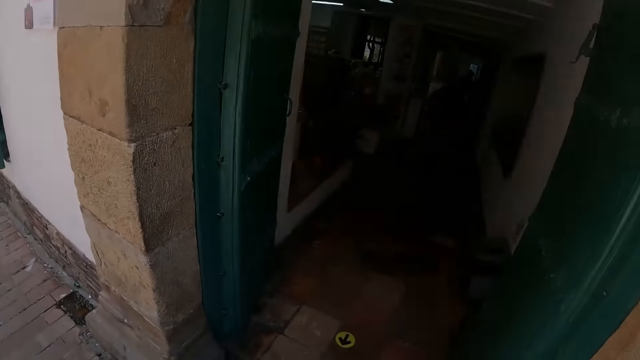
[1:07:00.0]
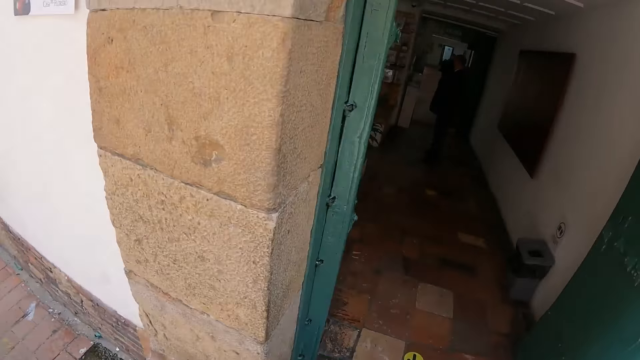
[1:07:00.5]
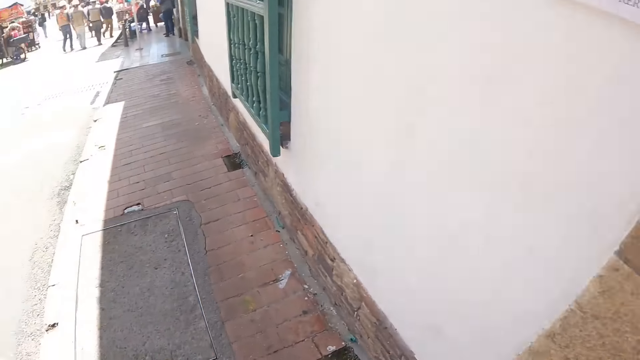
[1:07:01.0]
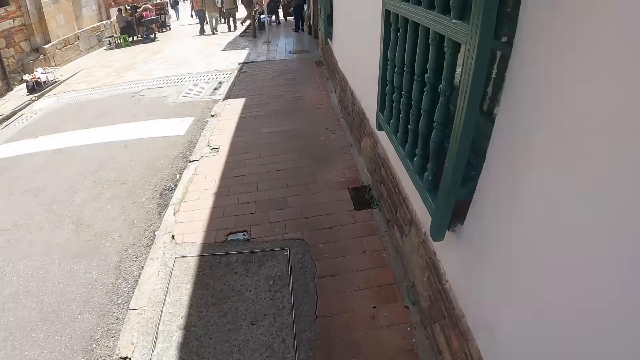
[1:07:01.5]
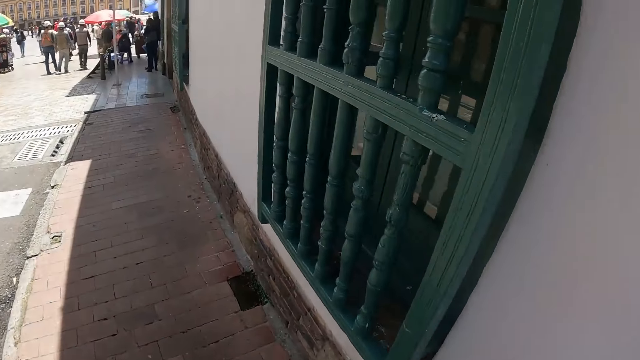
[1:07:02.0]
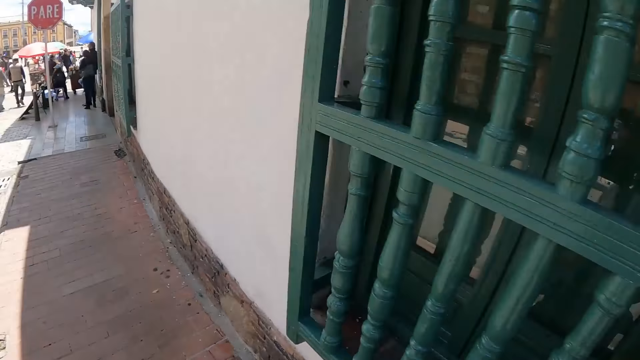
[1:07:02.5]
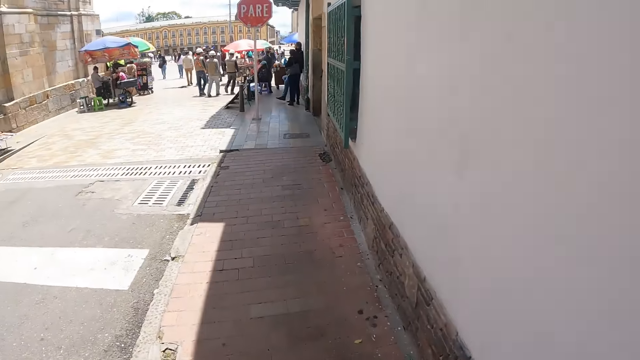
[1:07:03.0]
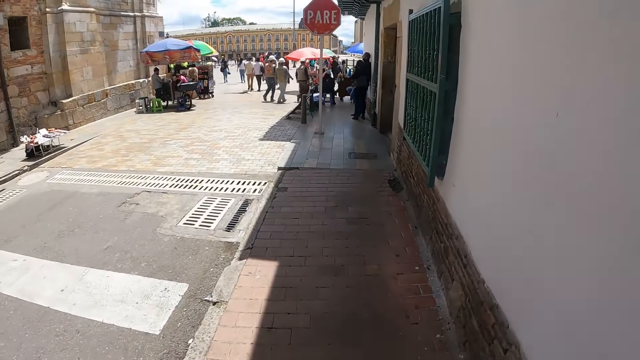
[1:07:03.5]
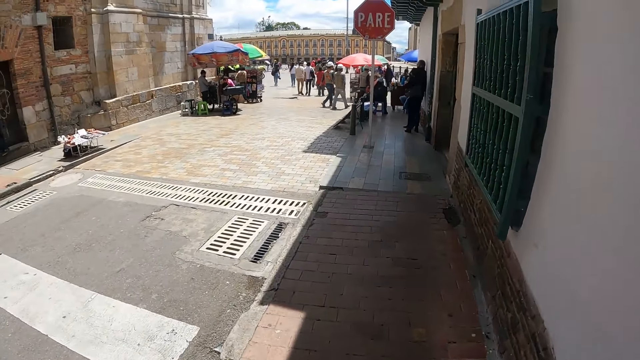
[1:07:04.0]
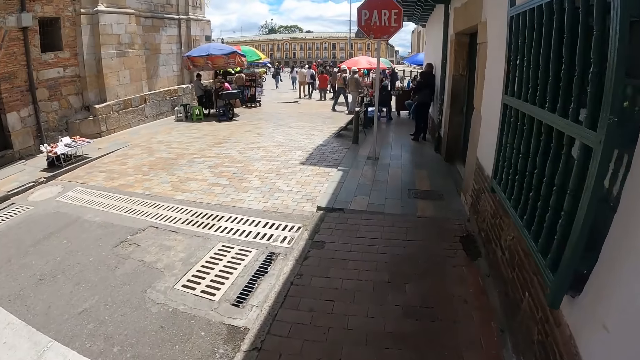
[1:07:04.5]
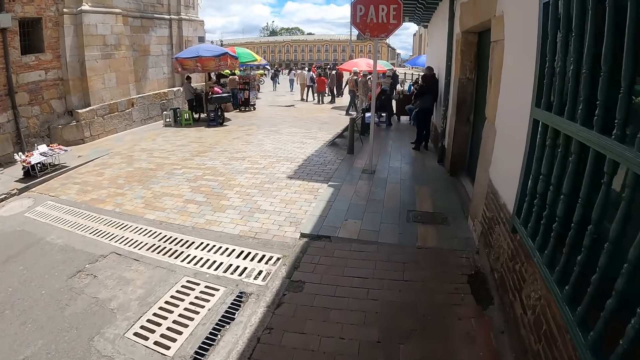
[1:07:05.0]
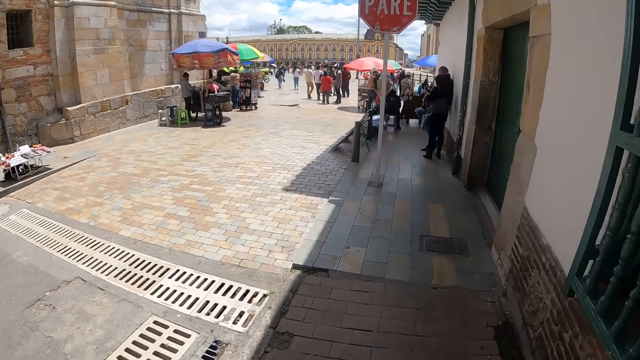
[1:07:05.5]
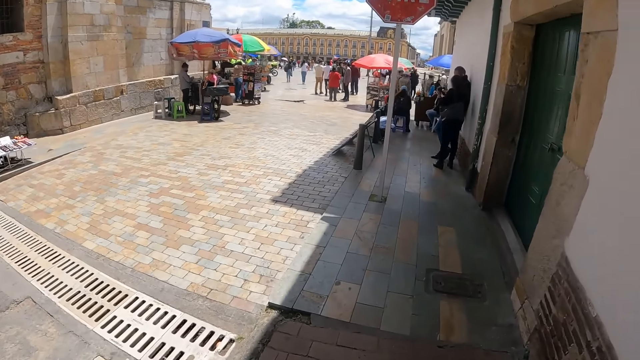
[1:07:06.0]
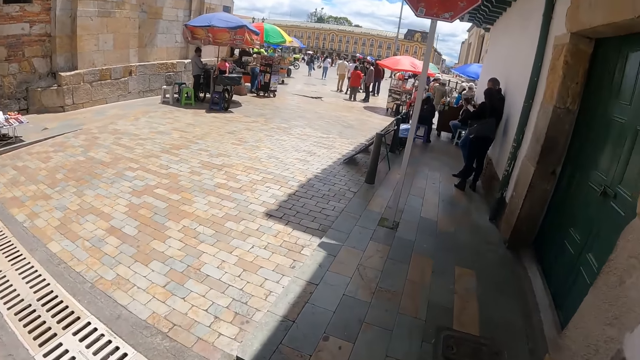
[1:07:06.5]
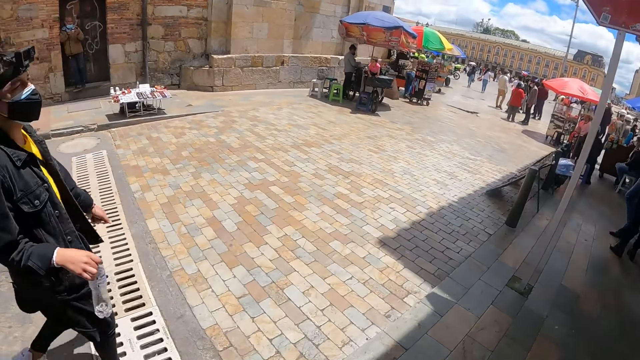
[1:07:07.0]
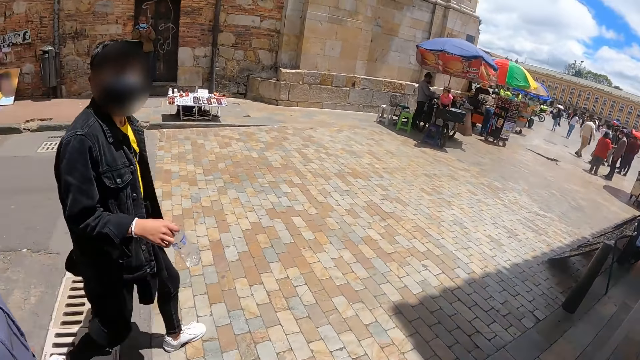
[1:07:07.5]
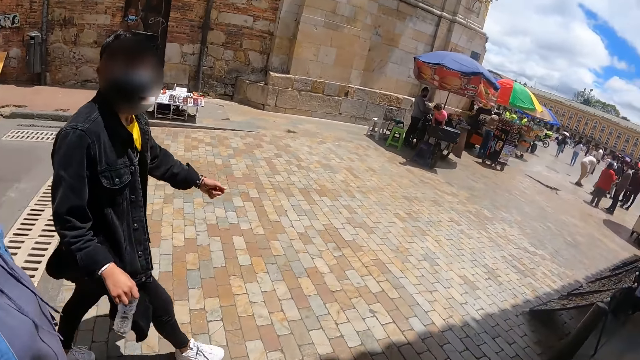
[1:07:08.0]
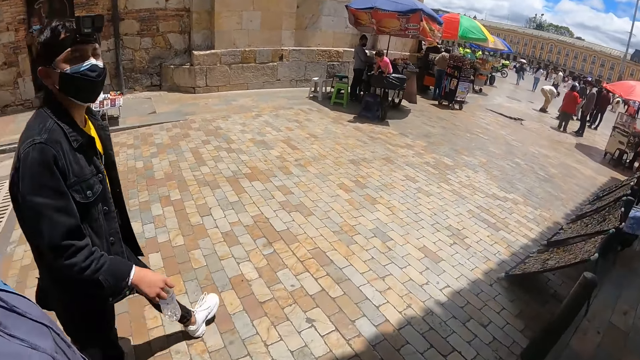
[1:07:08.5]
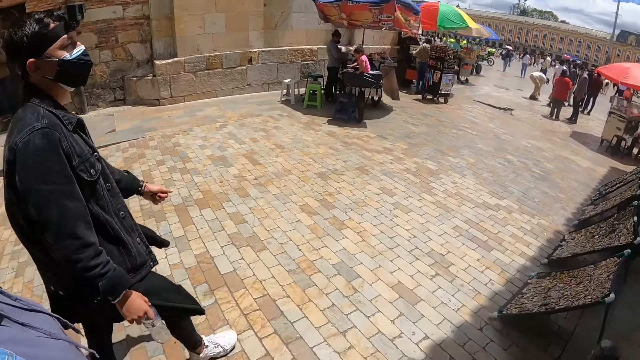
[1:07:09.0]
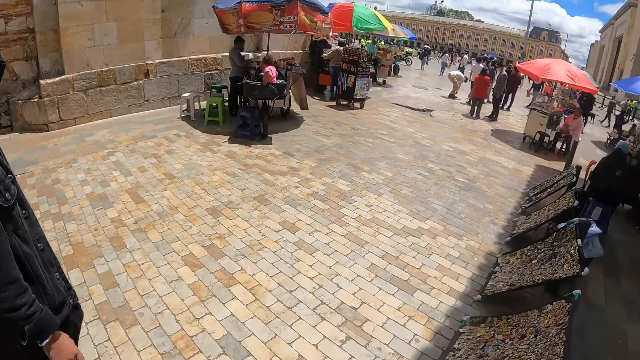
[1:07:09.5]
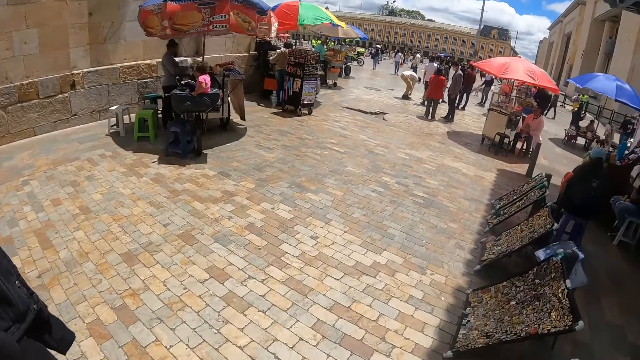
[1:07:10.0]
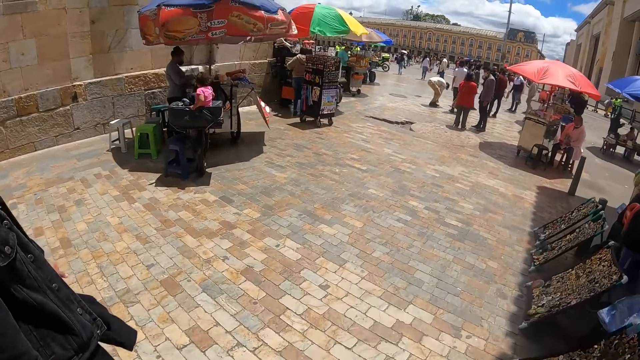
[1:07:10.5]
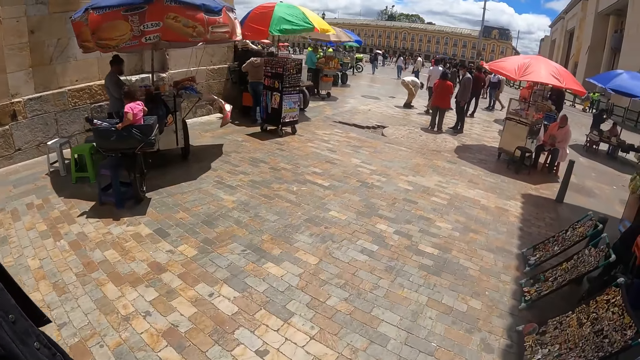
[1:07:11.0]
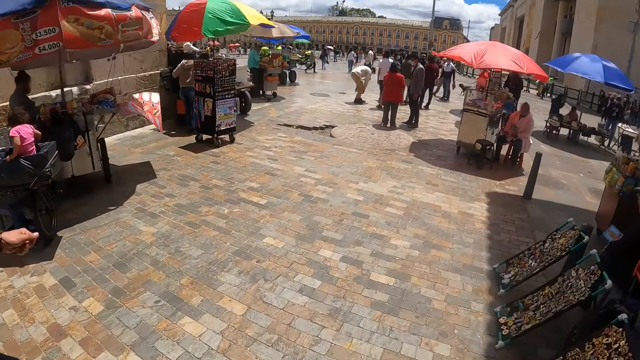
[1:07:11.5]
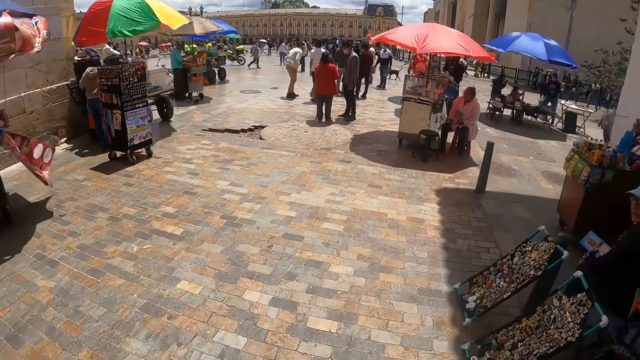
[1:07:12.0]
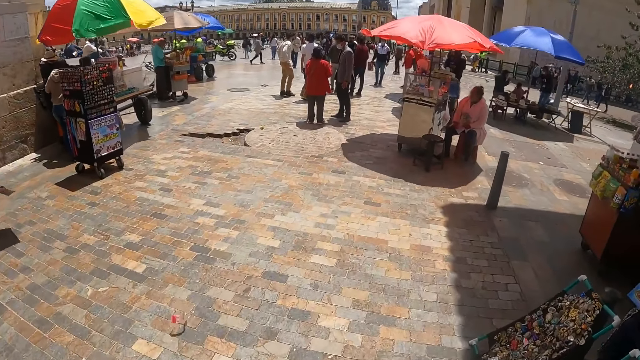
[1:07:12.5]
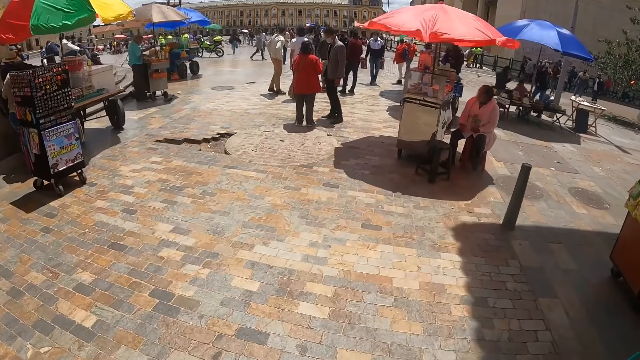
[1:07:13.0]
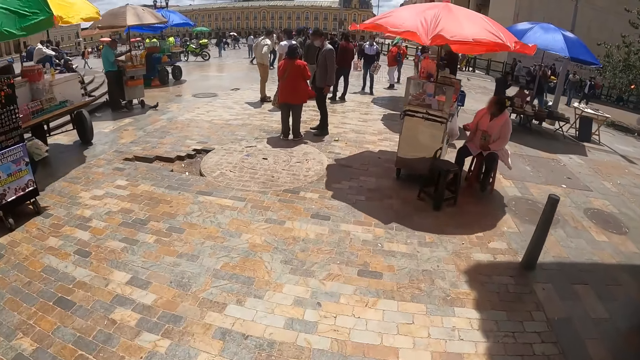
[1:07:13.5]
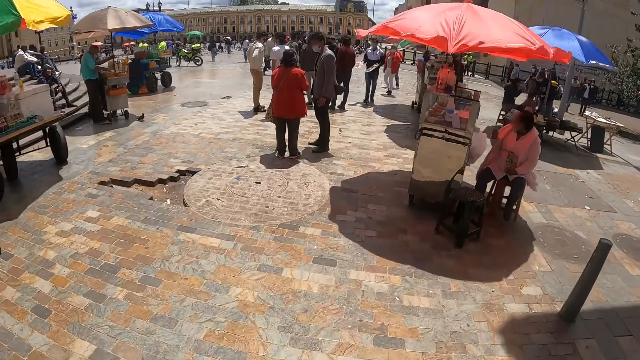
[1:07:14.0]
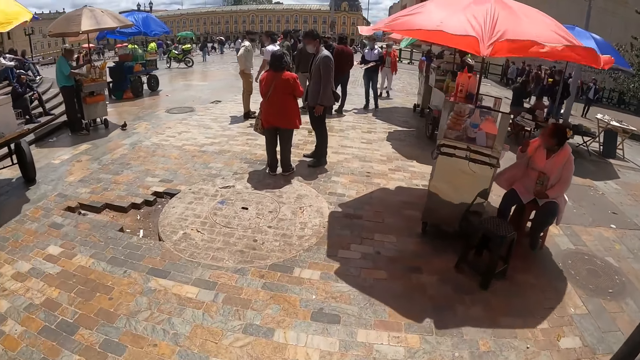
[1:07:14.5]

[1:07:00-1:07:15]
A person walks on the road. Another person walks on the road. The camera wearer walks on the road. They walk at the parking lot. The first person walks at the parking lot. The other person walks at the parking lot.

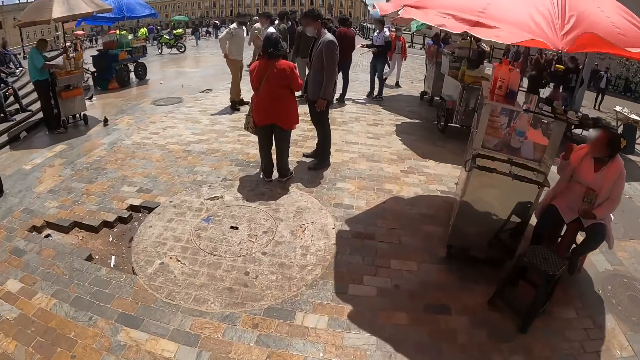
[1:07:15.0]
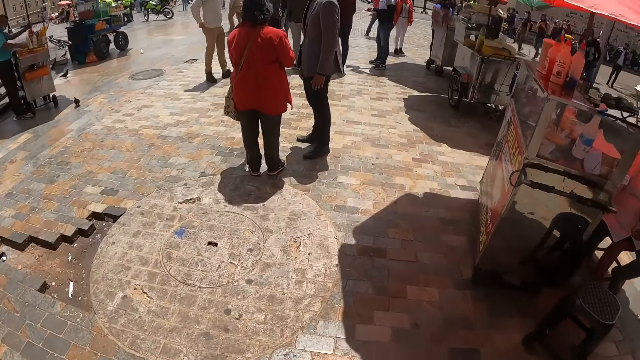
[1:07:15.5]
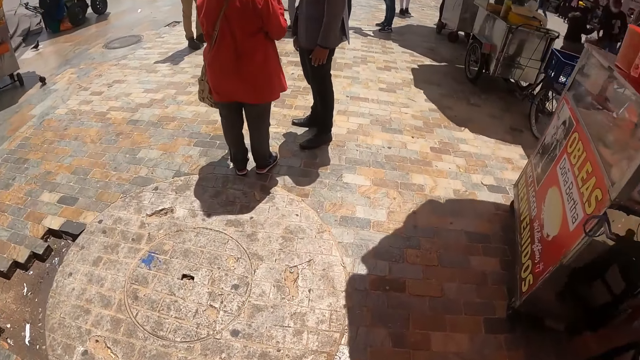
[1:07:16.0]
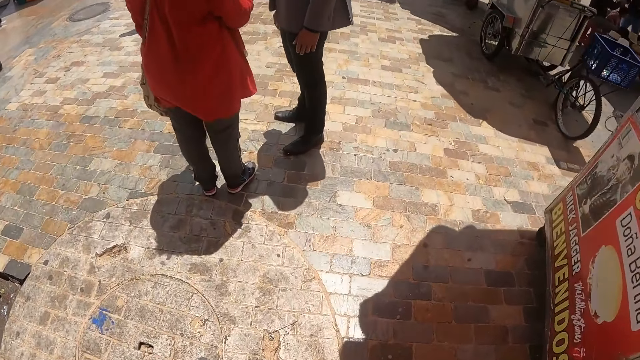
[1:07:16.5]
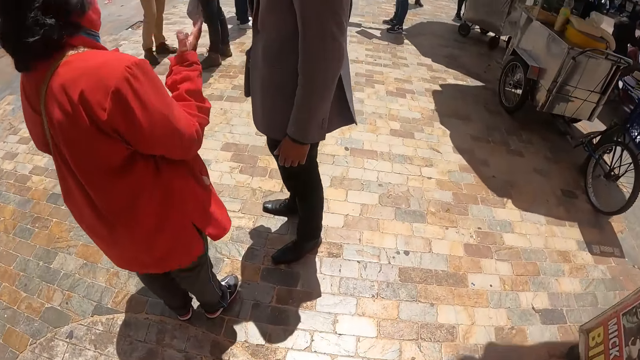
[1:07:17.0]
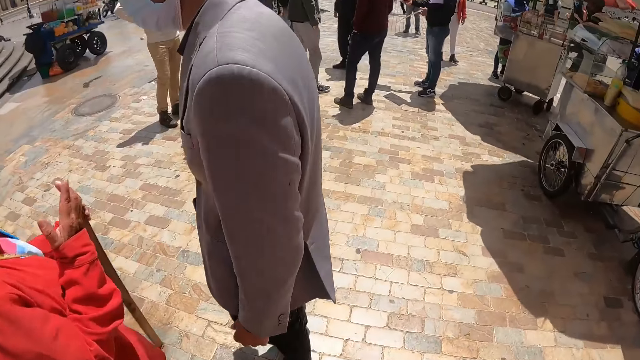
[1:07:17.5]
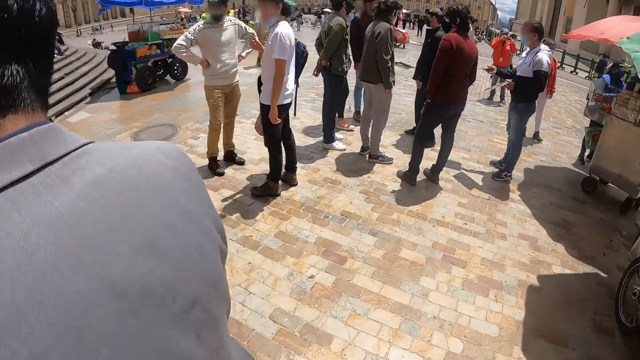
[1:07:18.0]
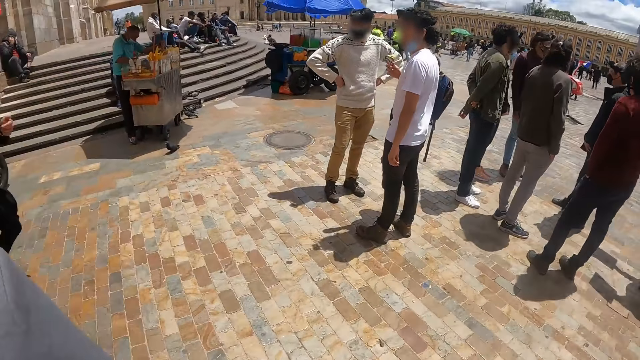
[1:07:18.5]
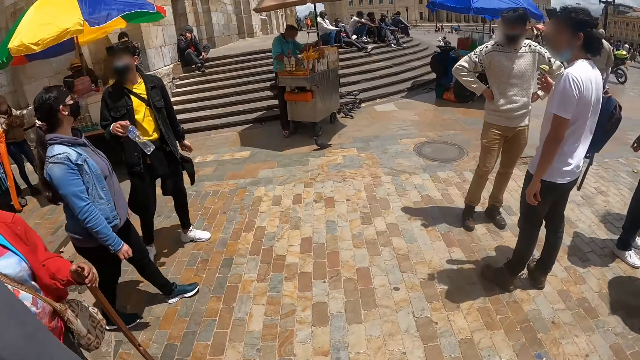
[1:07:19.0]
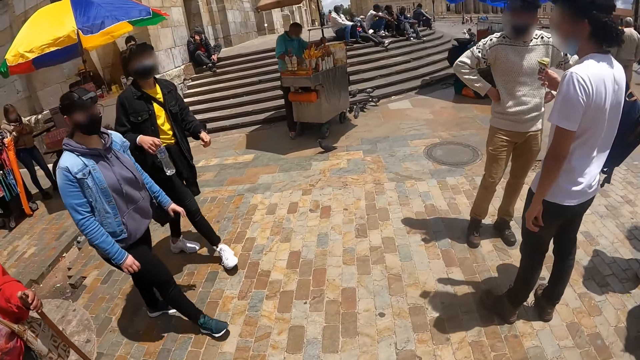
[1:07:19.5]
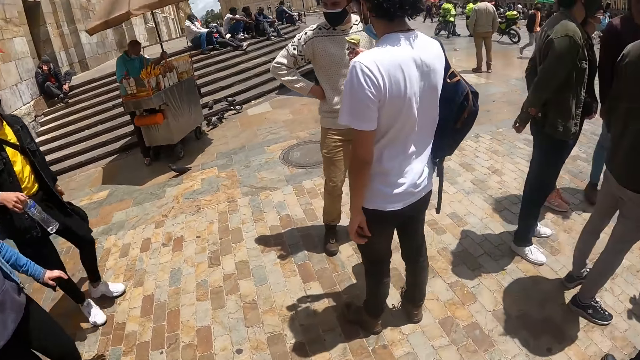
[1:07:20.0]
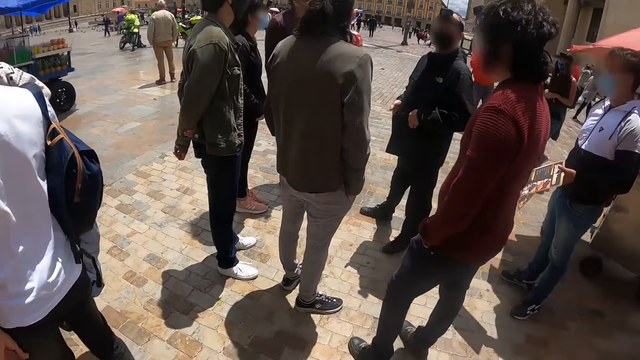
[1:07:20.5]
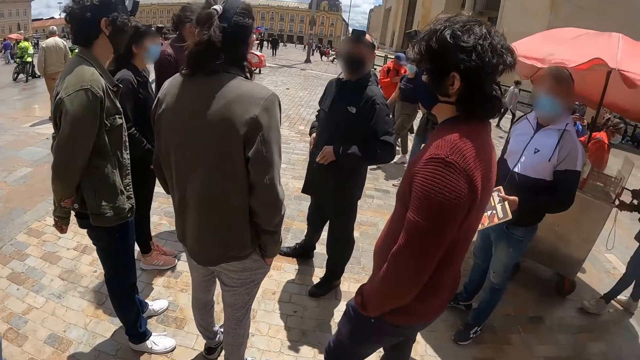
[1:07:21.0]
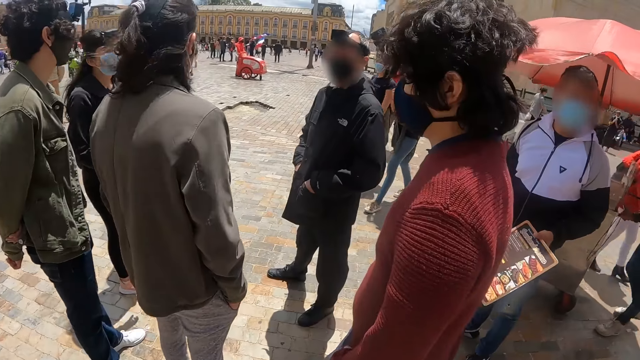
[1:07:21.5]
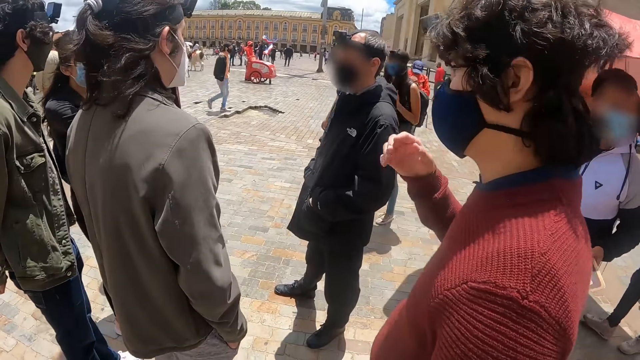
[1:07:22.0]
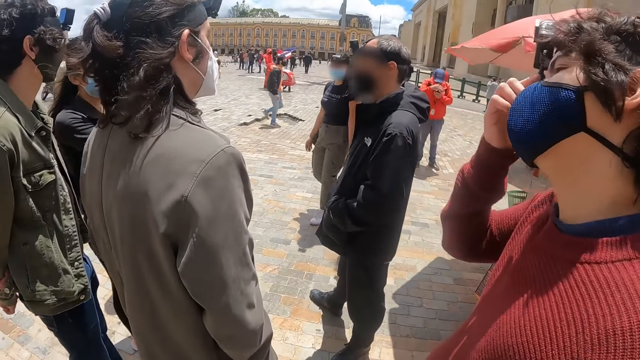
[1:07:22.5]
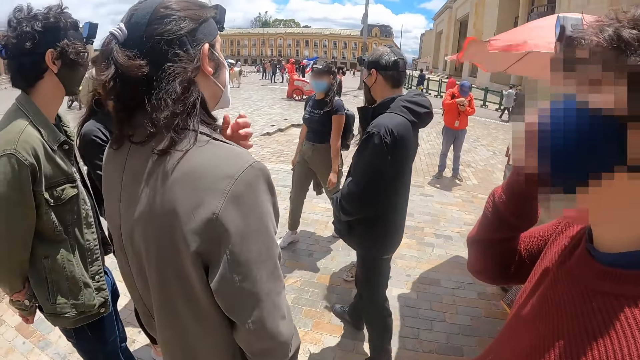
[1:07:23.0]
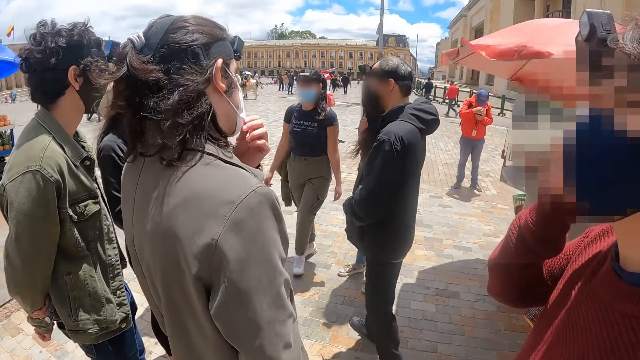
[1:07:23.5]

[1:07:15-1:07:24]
The camera wearer looks around.
